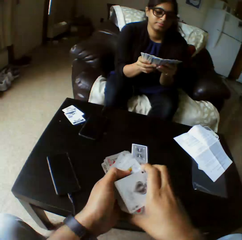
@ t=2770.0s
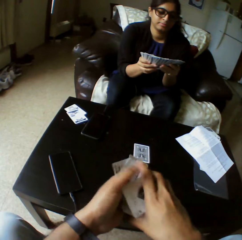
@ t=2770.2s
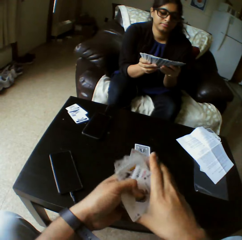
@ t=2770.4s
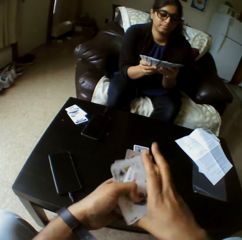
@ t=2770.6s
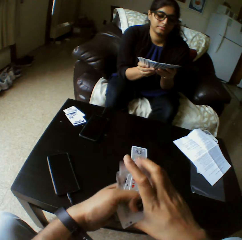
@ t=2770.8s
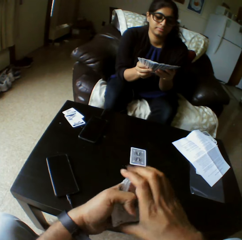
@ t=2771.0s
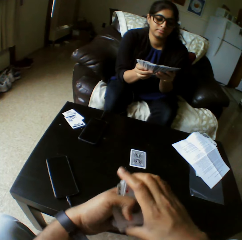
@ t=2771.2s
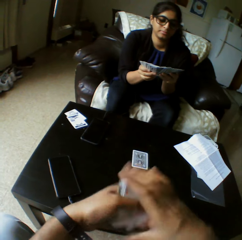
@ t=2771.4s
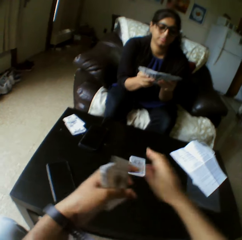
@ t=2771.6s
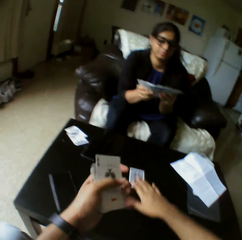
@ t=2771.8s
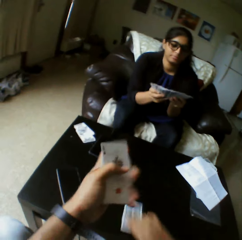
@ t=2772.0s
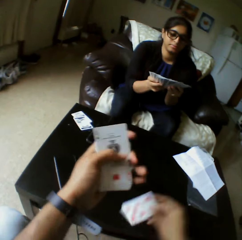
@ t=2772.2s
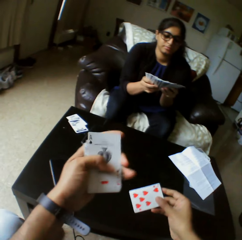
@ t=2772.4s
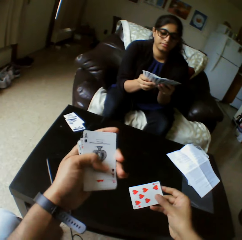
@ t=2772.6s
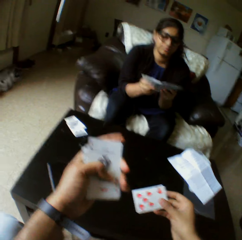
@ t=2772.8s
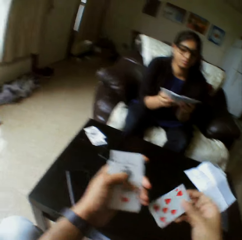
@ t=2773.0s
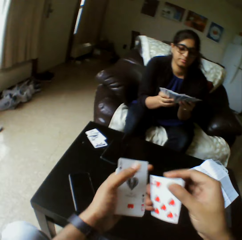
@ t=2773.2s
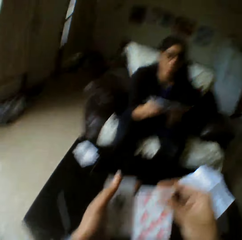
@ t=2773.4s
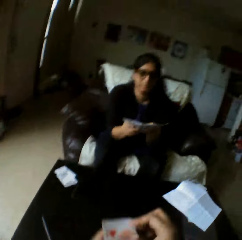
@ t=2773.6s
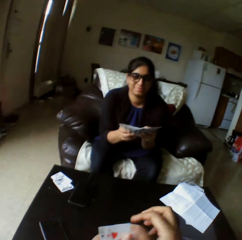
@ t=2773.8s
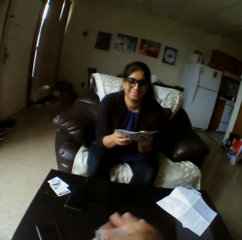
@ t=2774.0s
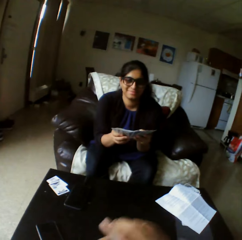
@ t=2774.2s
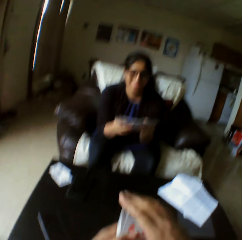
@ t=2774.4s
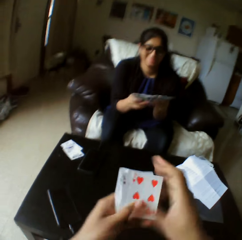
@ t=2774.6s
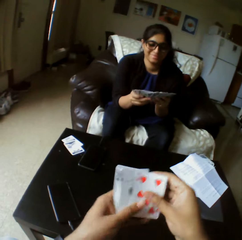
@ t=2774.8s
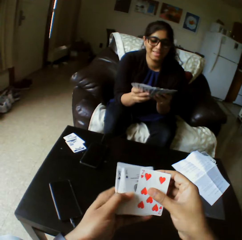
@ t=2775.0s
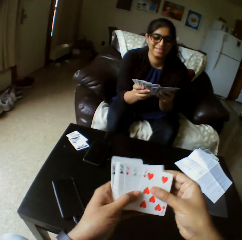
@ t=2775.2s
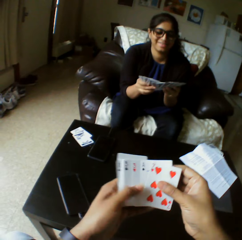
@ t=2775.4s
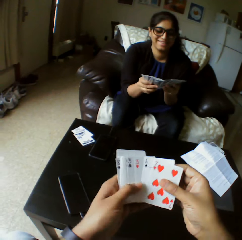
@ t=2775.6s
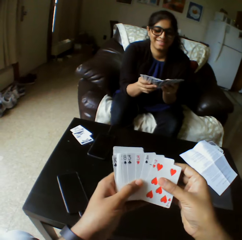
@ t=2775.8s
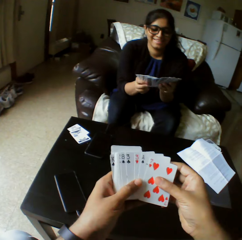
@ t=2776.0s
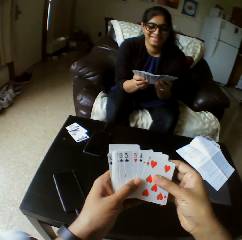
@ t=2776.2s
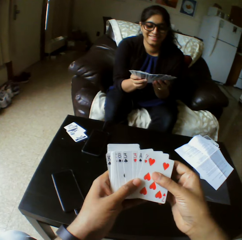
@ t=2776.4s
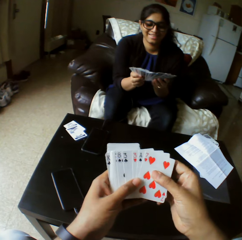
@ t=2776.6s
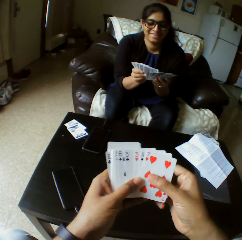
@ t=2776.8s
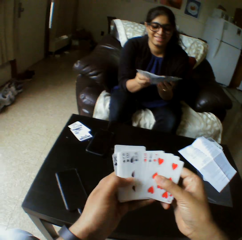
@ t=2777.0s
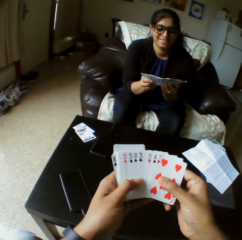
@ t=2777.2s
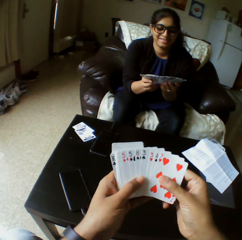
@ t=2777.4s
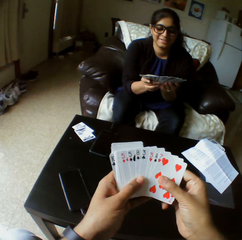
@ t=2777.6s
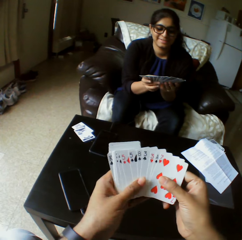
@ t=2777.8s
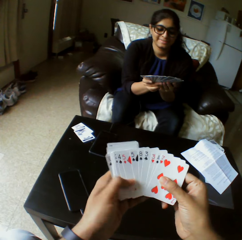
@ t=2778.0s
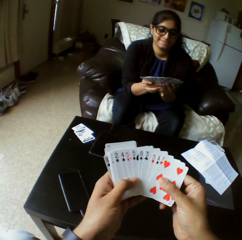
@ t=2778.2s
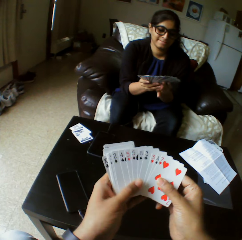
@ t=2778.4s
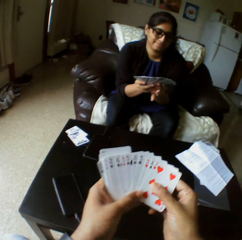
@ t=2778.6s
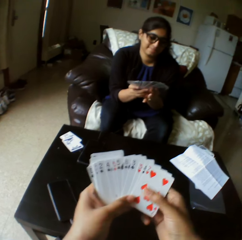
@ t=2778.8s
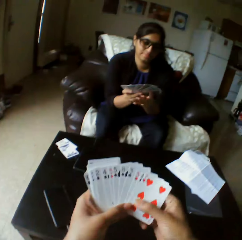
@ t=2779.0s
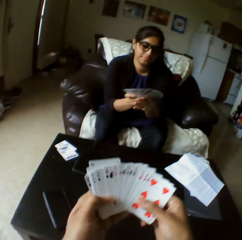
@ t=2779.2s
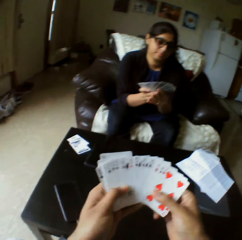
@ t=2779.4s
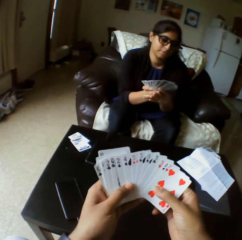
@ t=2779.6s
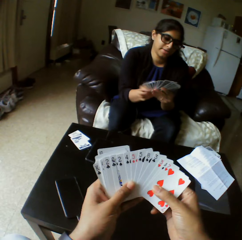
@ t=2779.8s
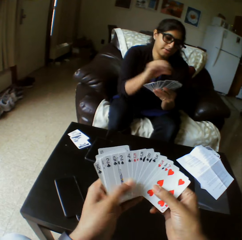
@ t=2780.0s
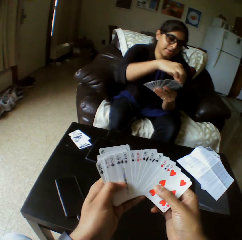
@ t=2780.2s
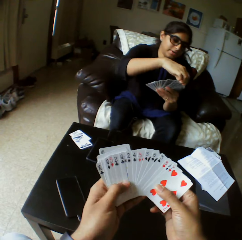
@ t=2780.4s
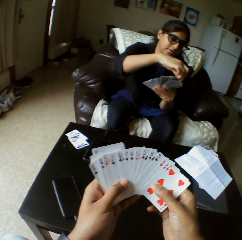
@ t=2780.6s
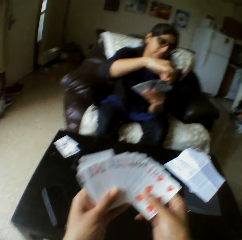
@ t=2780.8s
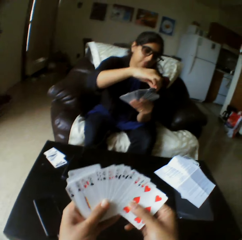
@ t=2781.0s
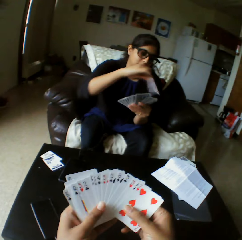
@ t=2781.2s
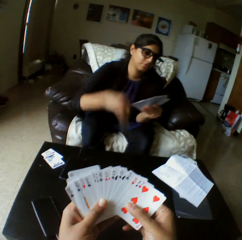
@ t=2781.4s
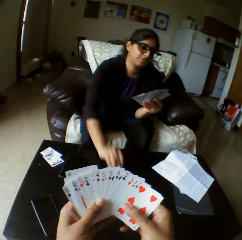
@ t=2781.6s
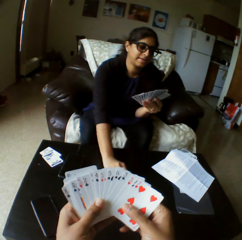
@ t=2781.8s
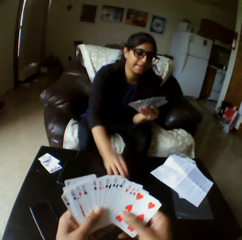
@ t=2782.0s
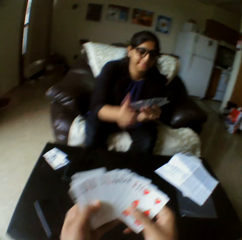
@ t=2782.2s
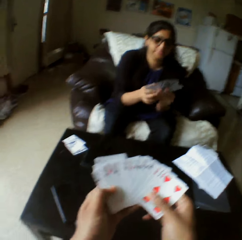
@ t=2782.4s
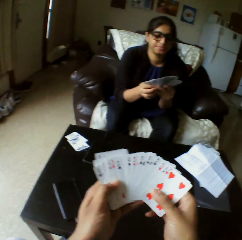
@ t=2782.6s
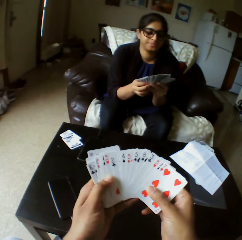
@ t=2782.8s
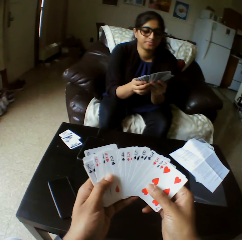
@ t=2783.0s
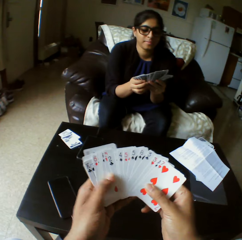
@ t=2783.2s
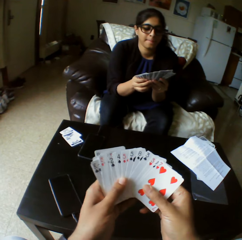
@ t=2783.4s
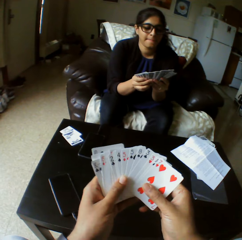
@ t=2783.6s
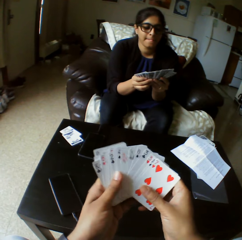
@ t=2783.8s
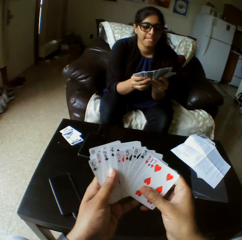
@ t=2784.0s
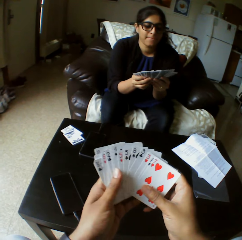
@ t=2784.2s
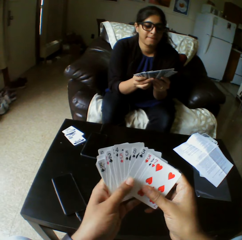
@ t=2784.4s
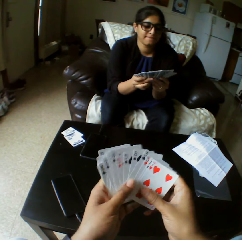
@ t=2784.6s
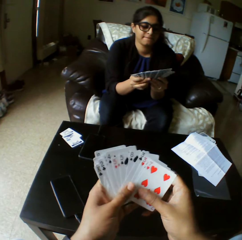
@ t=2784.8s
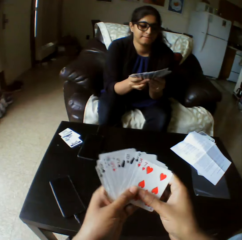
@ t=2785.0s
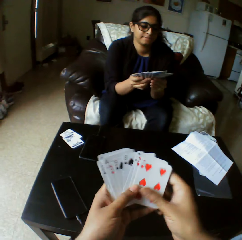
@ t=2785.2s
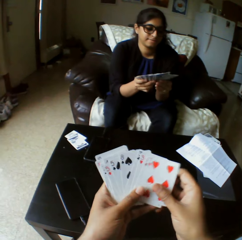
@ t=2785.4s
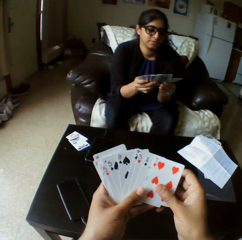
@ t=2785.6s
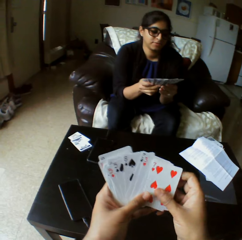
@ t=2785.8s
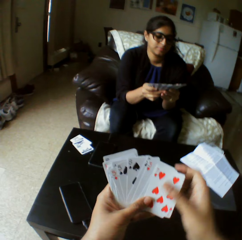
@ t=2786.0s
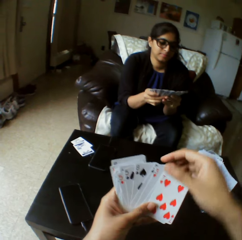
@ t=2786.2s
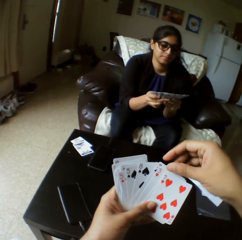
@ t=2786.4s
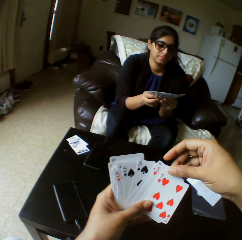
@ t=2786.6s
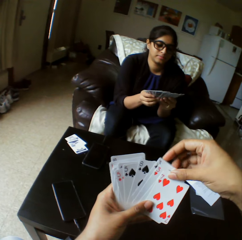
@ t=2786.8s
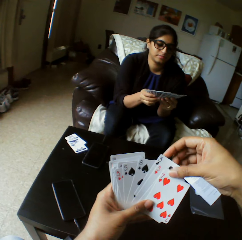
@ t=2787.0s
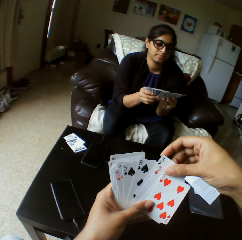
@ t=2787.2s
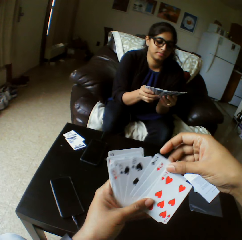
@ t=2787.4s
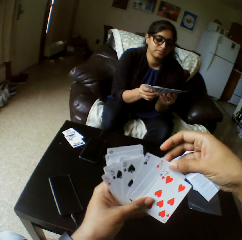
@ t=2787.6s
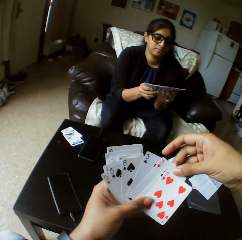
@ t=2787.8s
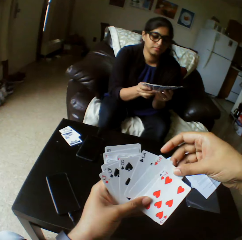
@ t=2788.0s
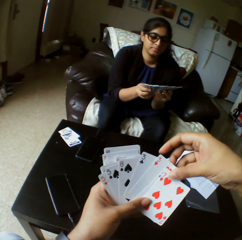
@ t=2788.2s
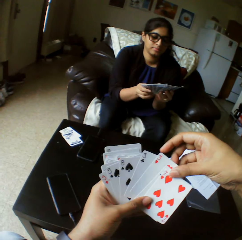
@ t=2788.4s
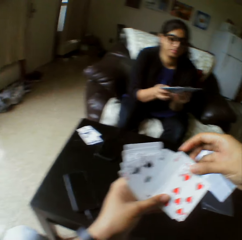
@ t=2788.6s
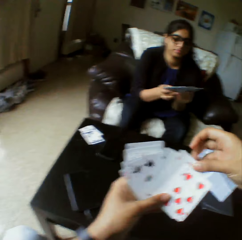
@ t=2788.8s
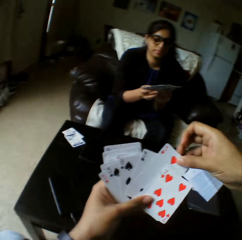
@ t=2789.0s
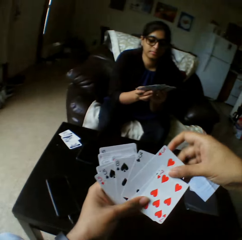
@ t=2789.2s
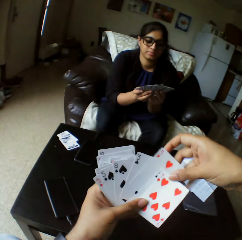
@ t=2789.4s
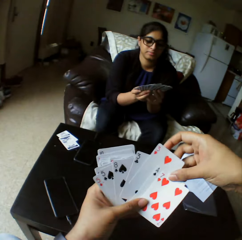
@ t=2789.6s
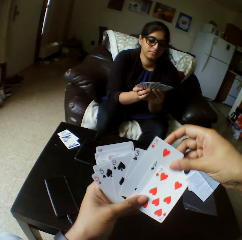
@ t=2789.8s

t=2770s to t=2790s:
The camera wearer picks a card with right hand. They look at the play cards. They shuffle cards with both hands and select the play cards. A lady takes the play cards. The lady drops a card on the table with right hand. The lady selects the play cards. The lady shuffles cards with both hands. The camera wearer takes the play cards.

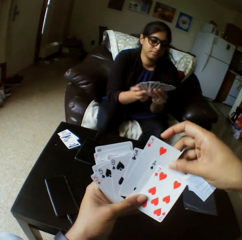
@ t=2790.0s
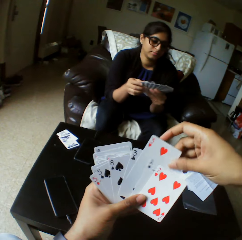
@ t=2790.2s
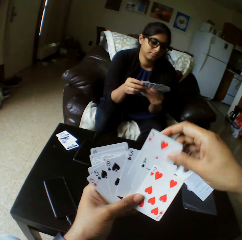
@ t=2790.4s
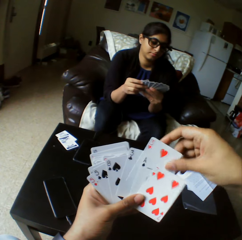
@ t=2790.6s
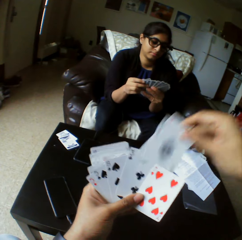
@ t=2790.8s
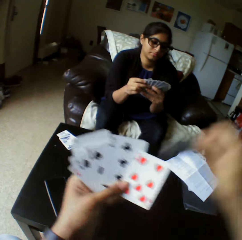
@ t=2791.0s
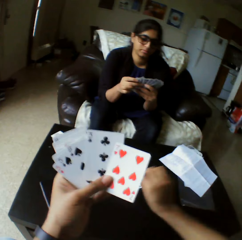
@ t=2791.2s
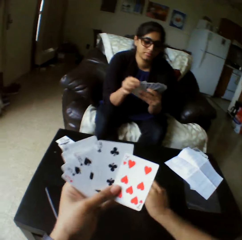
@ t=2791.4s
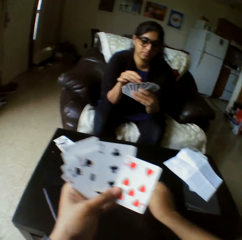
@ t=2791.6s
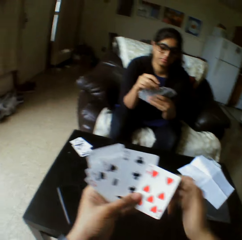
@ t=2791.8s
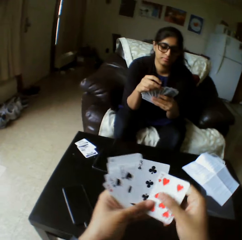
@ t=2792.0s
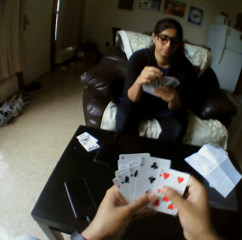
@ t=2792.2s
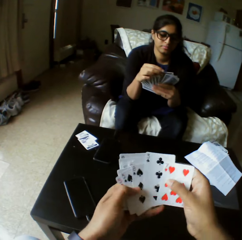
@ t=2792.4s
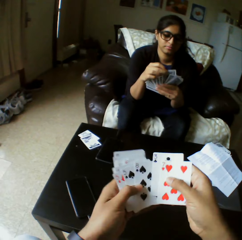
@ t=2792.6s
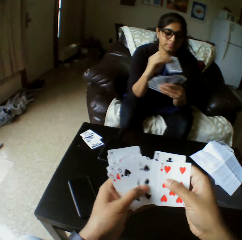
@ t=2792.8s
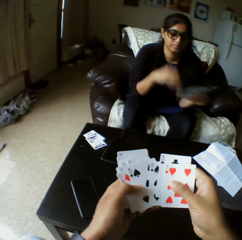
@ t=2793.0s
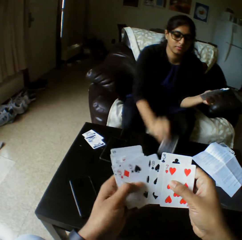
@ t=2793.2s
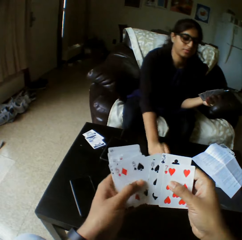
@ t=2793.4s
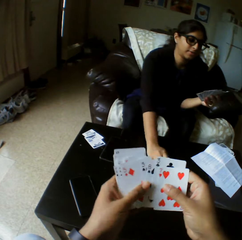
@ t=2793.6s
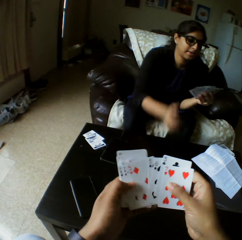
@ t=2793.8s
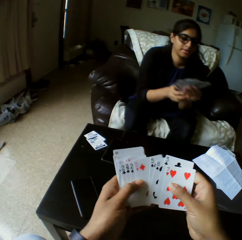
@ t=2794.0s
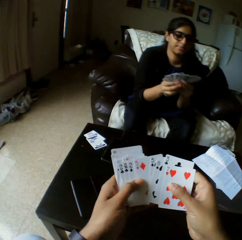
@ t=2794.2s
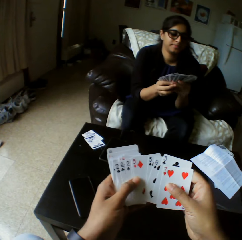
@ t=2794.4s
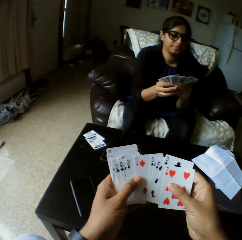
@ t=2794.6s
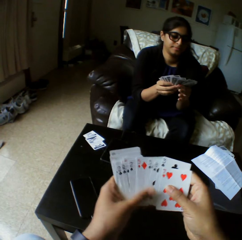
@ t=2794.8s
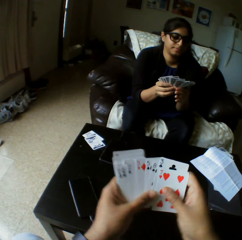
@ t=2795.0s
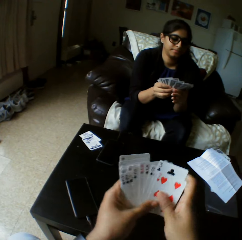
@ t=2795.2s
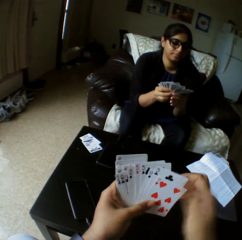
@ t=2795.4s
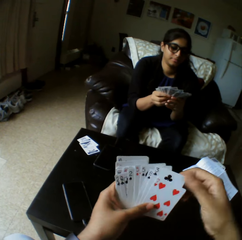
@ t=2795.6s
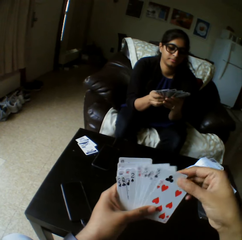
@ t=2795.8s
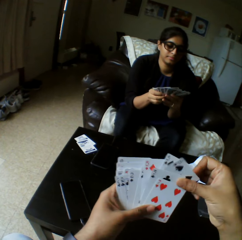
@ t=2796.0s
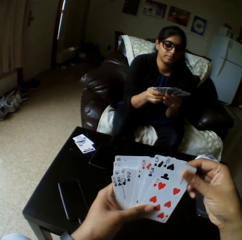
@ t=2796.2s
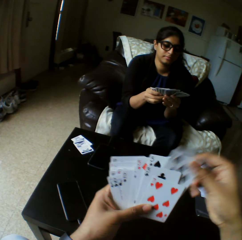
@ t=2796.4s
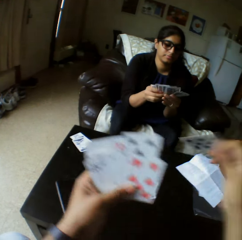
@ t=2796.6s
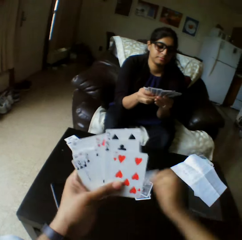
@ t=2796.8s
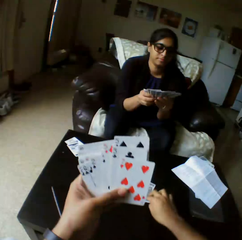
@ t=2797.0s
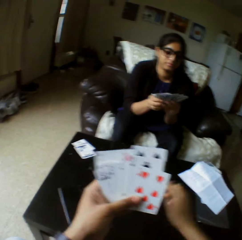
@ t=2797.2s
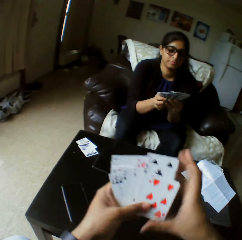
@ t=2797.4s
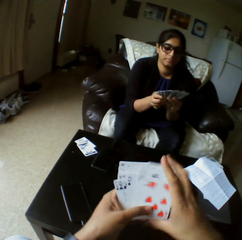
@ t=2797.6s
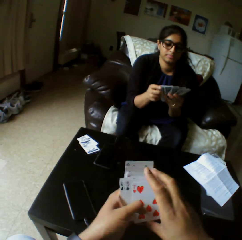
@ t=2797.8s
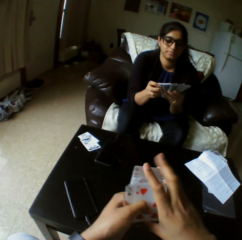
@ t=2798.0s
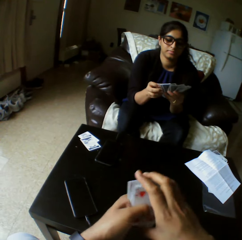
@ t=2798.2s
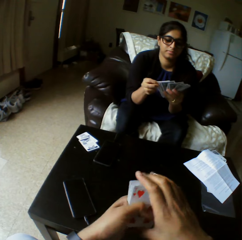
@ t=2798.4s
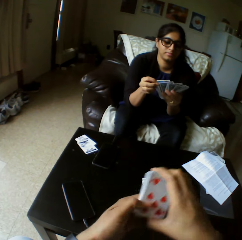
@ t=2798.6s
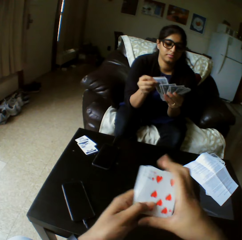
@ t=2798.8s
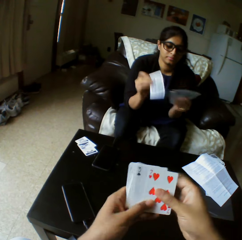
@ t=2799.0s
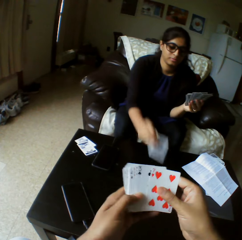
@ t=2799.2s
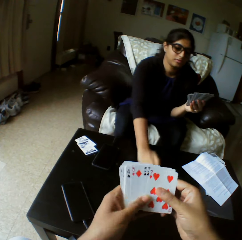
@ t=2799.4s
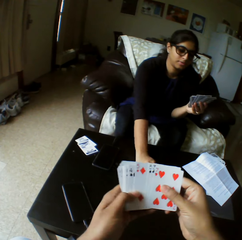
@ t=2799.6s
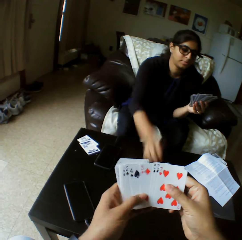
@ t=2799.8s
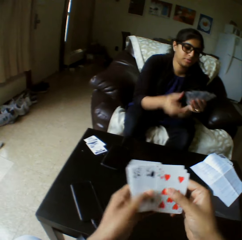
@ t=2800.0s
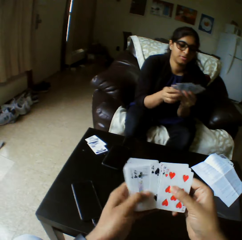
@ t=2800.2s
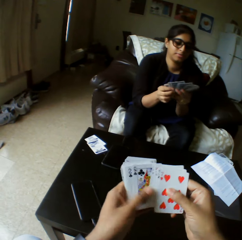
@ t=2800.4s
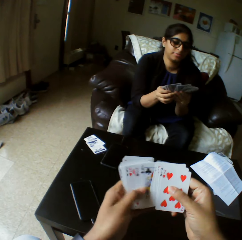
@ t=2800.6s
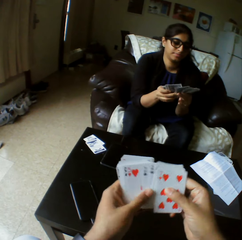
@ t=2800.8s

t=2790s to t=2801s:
The camera wearer drops a card on the table with the right hand. They shuffle the cards with both hands. They select the play cards. A woman drops a card on the table with the right hand. The woman shuffles the cards with both hands. The camera wearer takes the play card. They drop the card on the table with the right hand. They shuffle the cards with both hands and arrange the play cards. The woman drops a card on the table with the right hand.
